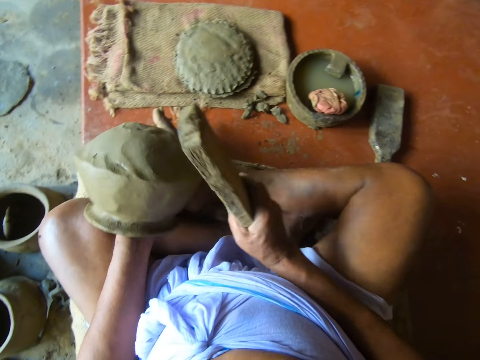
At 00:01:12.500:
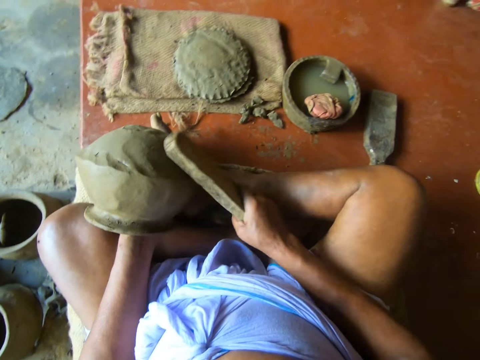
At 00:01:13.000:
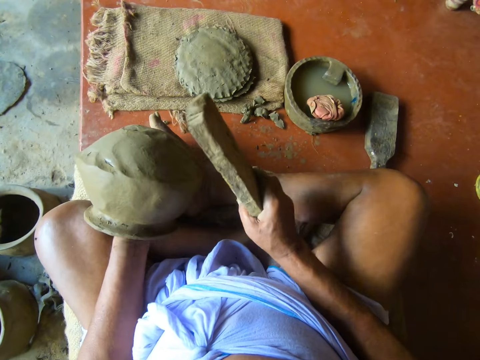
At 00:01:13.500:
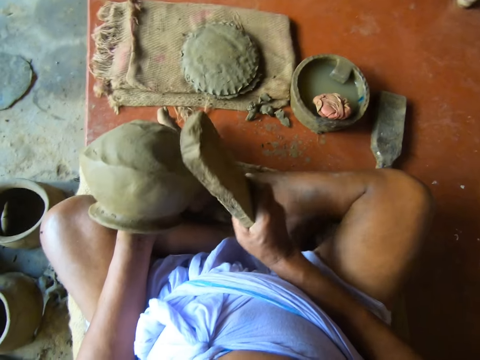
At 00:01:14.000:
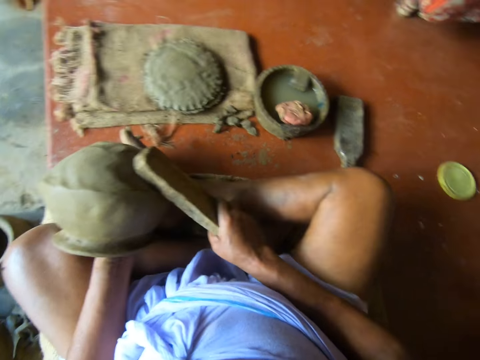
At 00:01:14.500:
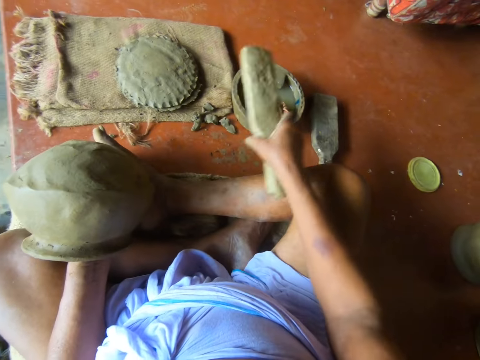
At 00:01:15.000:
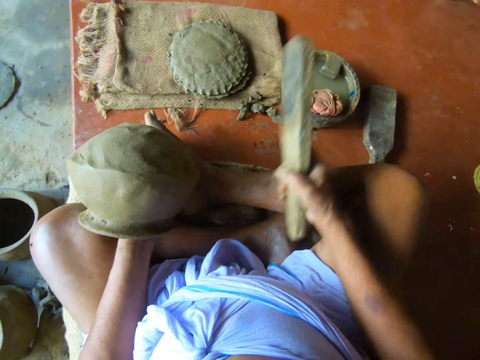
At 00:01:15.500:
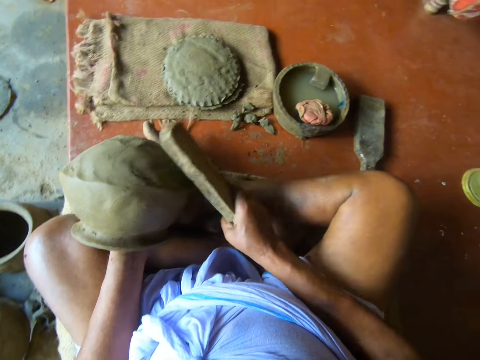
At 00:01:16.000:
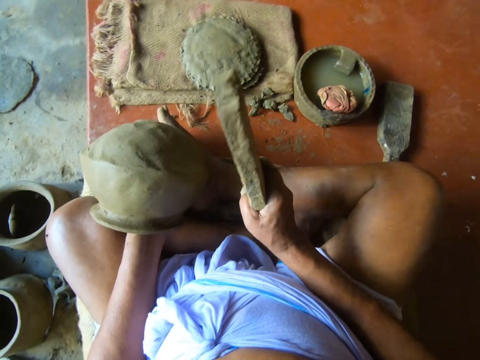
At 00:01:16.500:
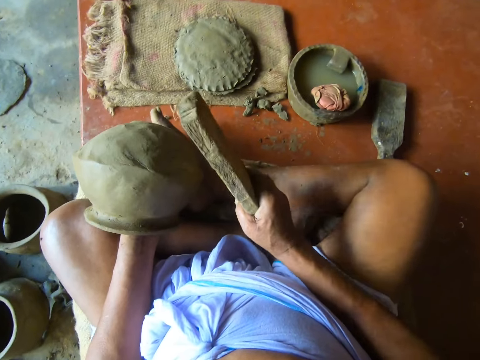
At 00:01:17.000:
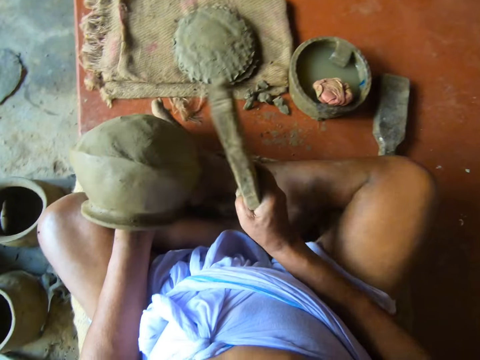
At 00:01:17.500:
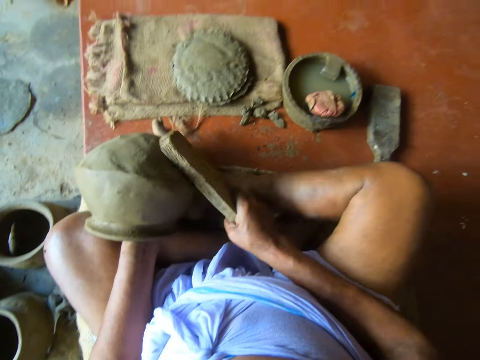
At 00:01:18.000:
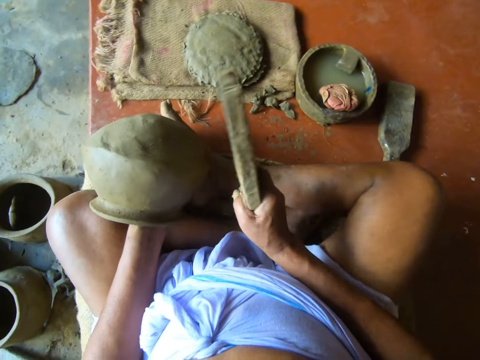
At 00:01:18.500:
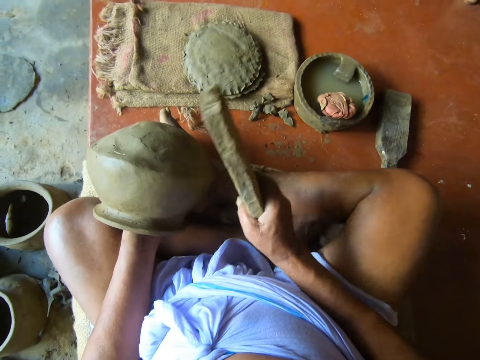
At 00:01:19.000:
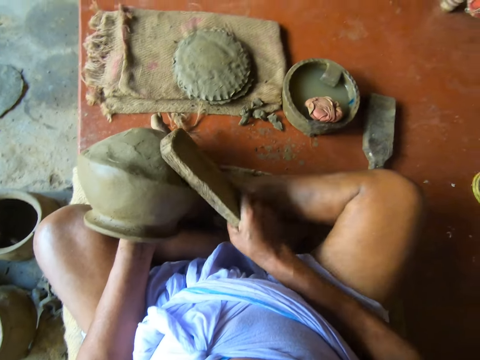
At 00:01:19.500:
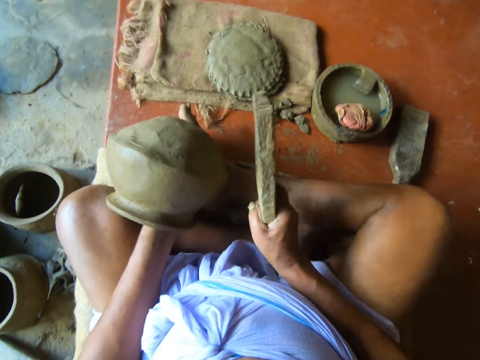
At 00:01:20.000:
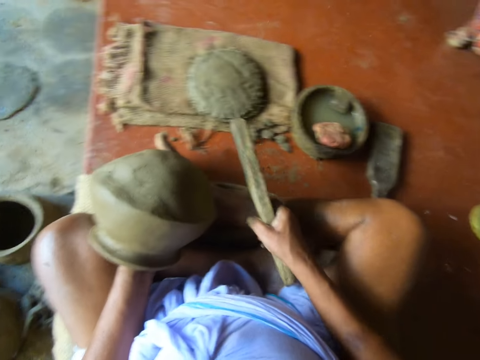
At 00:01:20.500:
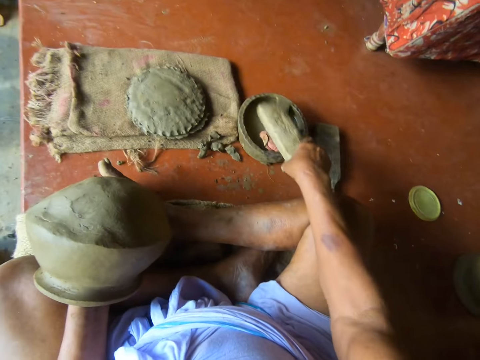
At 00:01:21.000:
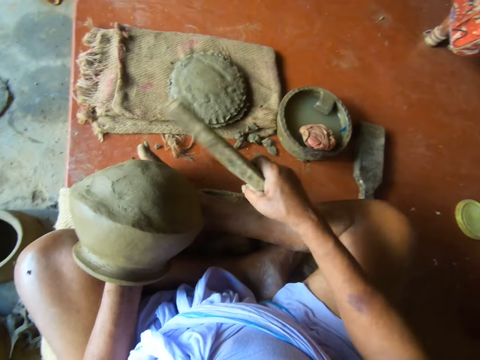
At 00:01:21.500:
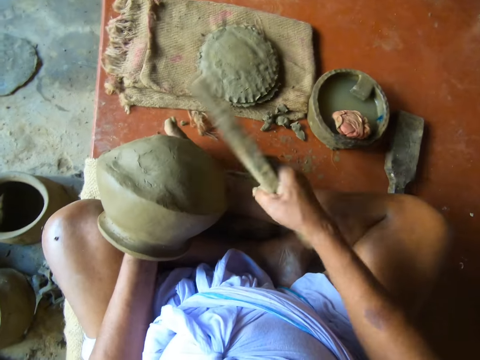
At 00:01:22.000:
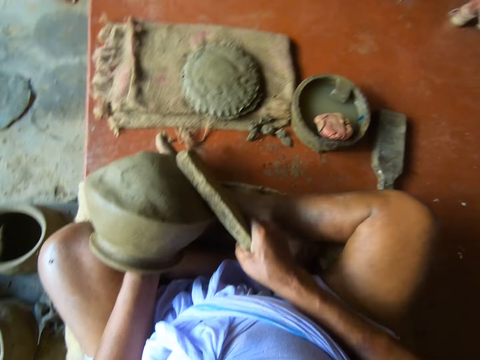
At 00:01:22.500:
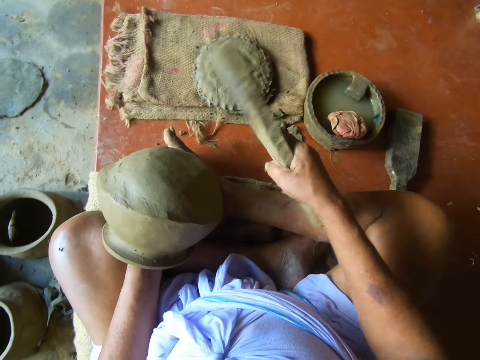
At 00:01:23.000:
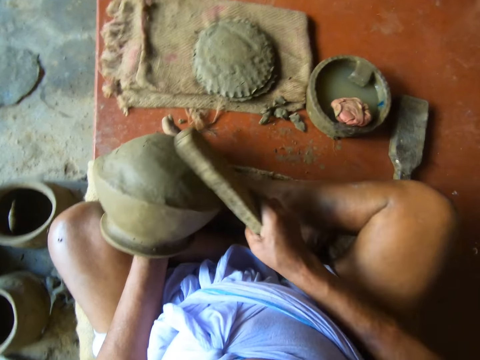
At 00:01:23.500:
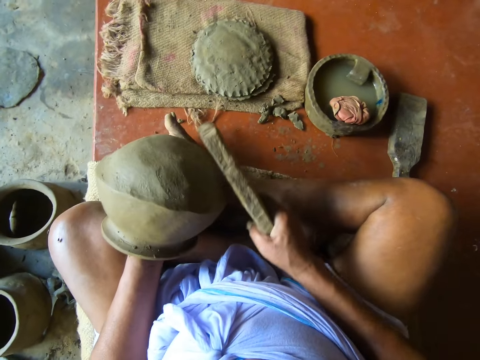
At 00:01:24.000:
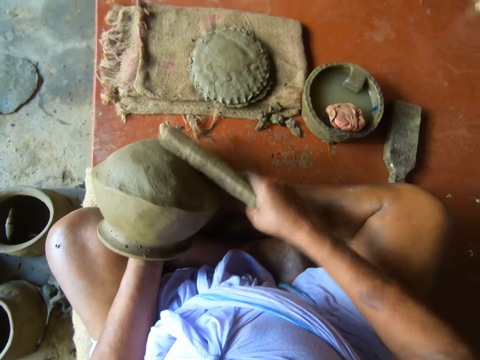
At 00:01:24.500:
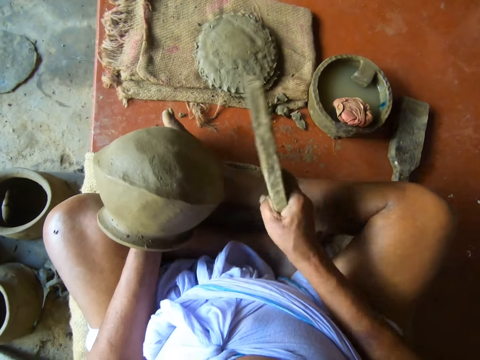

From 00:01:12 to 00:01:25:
The camera wearer dips the molding stick or wood in the pot of water with his right hand. He molds the clay pot with the molding stick in his right hand. He dips the molding stick in the pot of water with his right hand. He molds the clay pot with the molding stick in his right hand. He gently hits the pot with a piece of wood.

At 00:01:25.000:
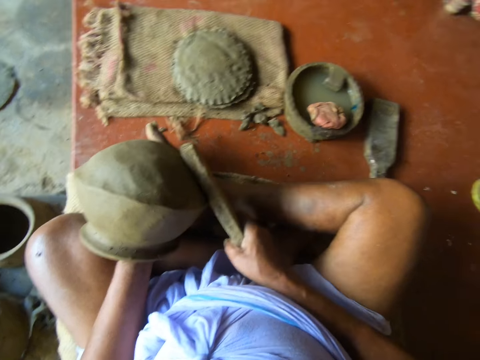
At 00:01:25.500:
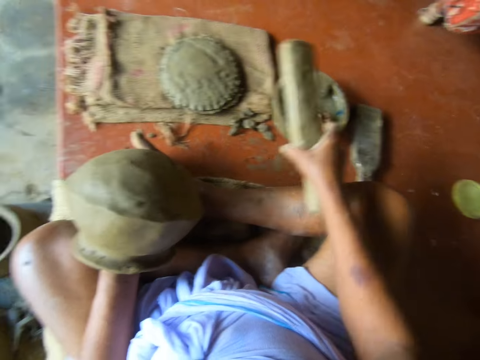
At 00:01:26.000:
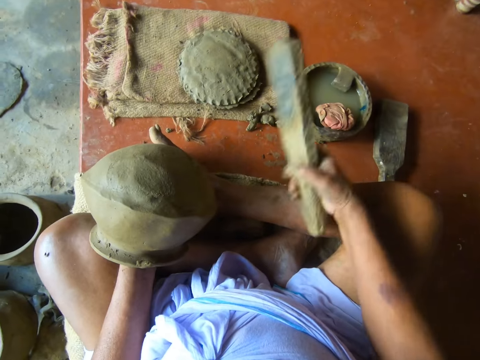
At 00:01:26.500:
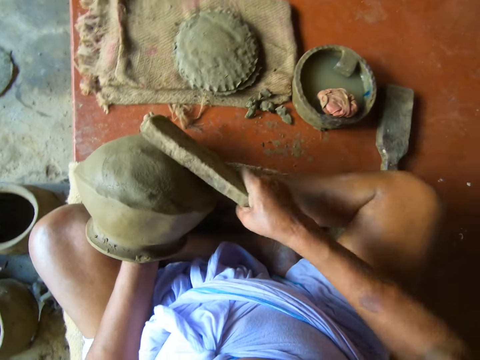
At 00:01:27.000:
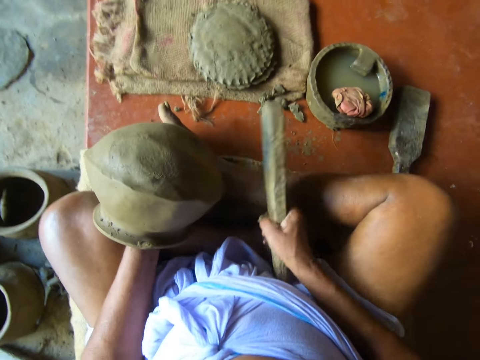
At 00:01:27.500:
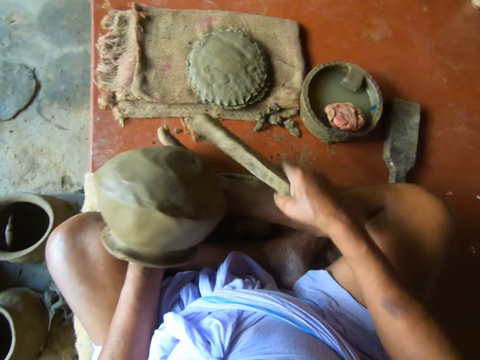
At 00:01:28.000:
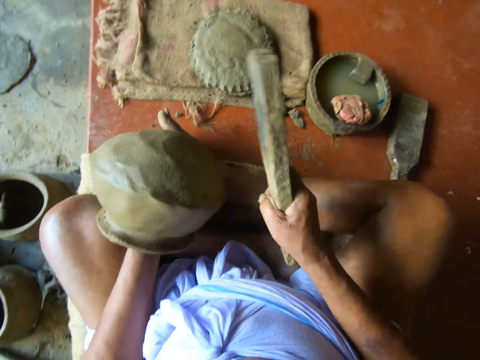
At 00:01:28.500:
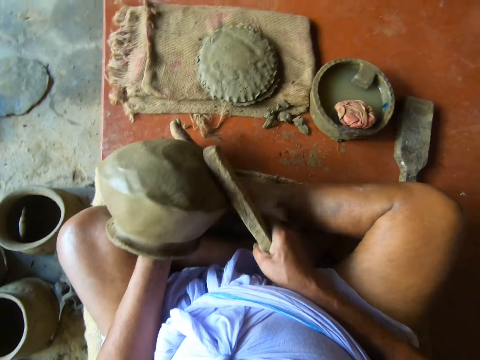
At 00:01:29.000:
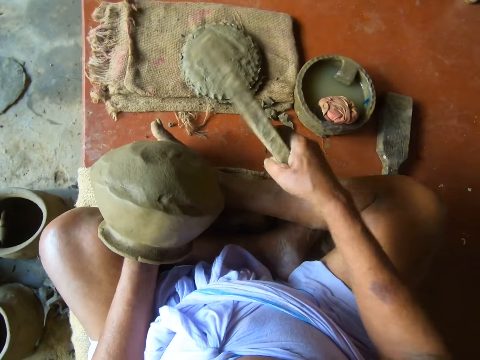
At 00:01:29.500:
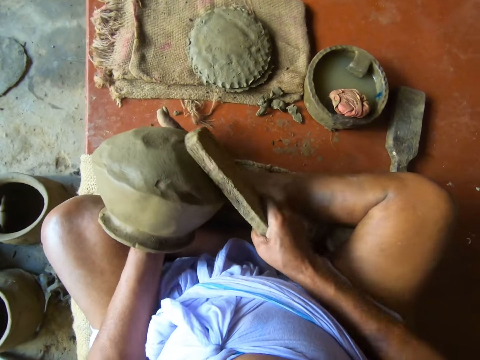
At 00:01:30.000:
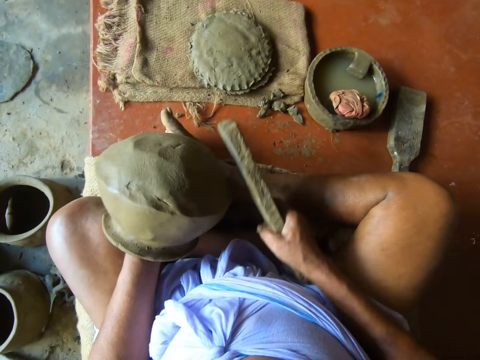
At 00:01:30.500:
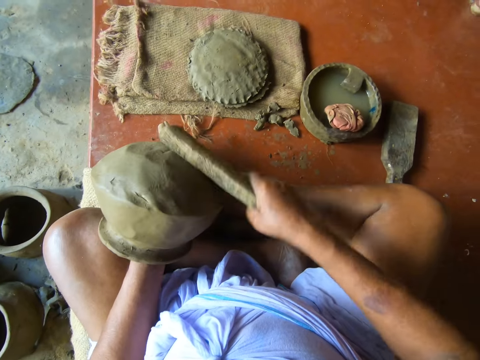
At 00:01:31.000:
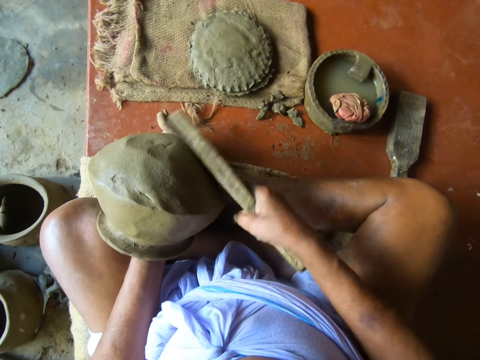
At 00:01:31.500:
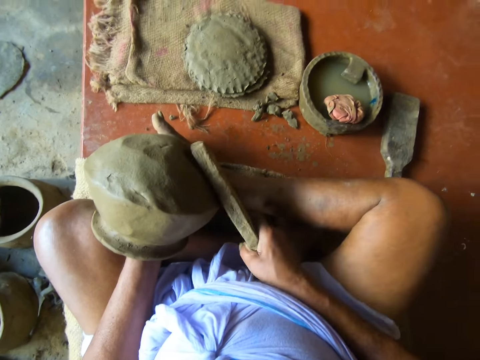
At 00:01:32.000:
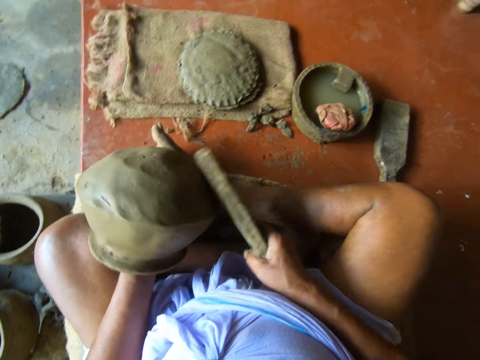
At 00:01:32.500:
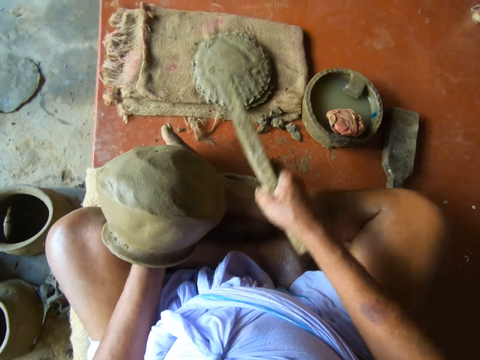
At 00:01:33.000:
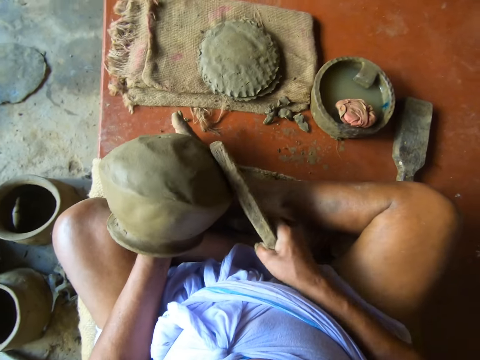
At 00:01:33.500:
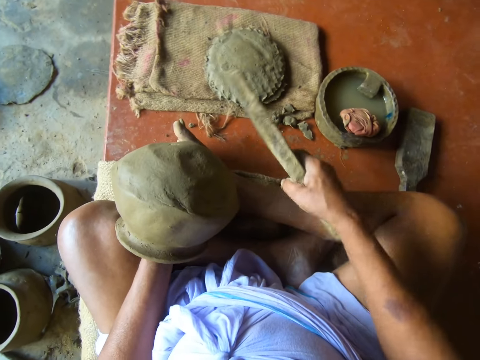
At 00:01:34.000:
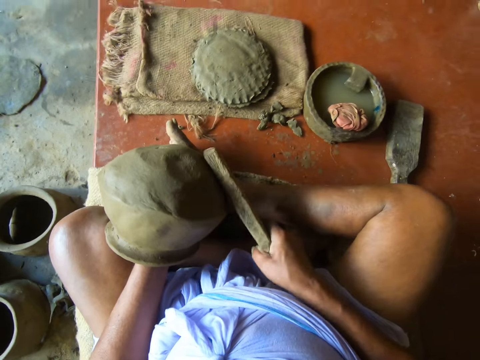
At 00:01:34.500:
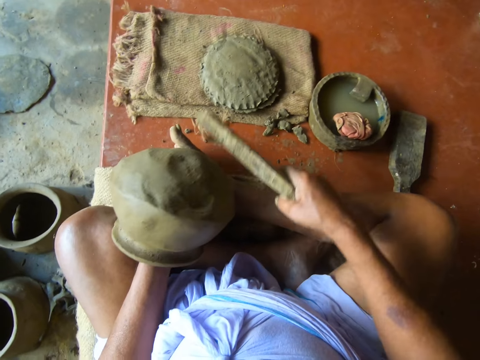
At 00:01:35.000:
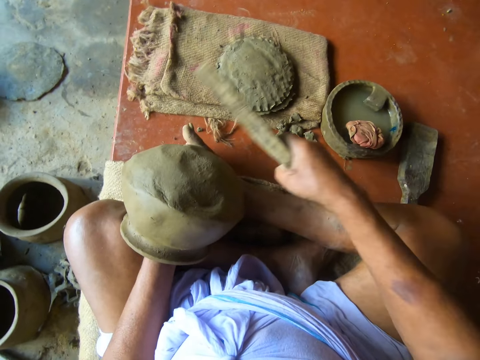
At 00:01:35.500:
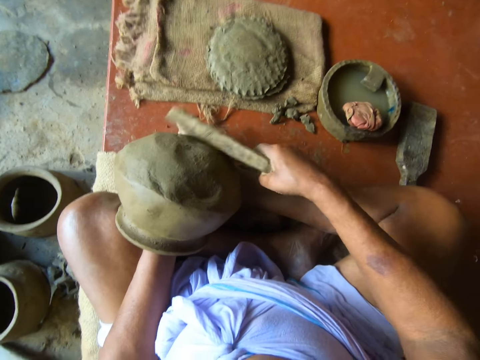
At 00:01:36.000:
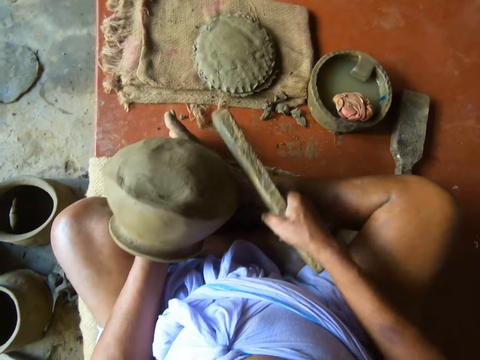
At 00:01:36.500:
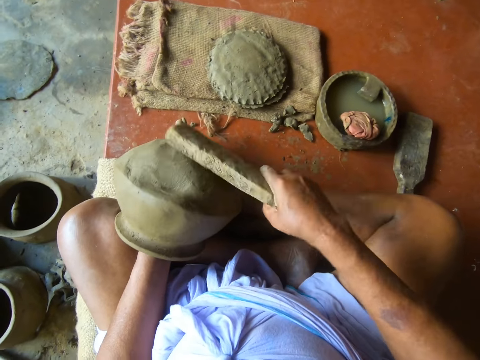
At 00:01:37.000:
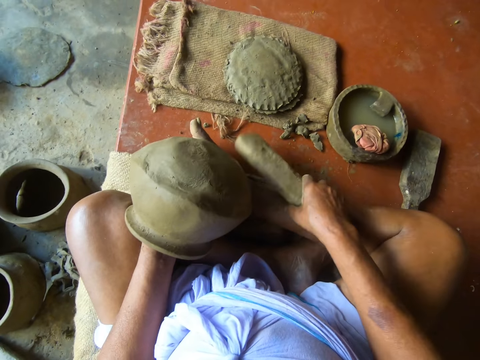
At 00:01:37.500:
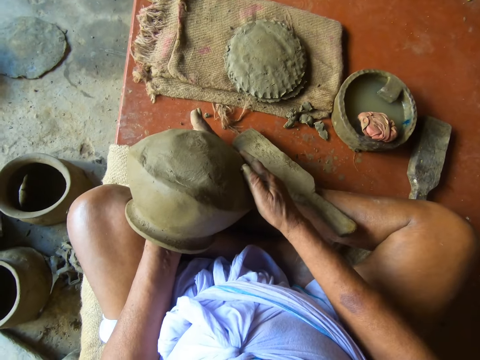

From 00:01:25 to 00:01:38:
The camera wearer dips the molding stick or wood in the pot of water with his right hand. He molds the clay pot with the molding stick in his right hand. He gently hits the pot with a piece of wood. He drops the molding stick on the floor with his right hand.
